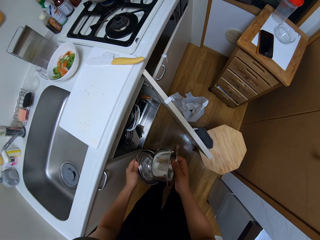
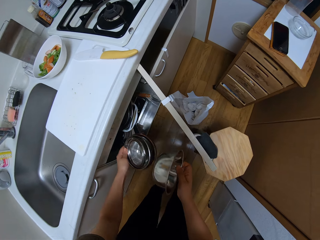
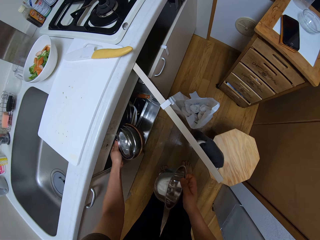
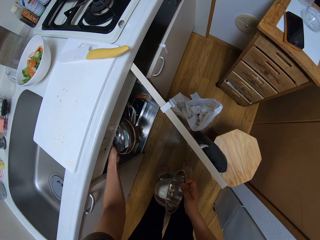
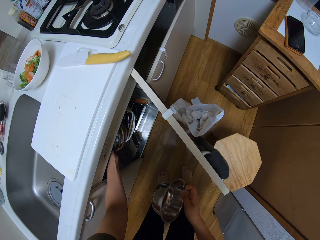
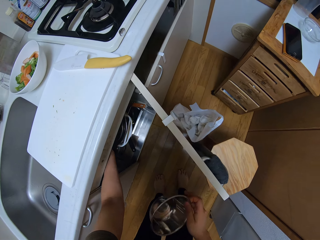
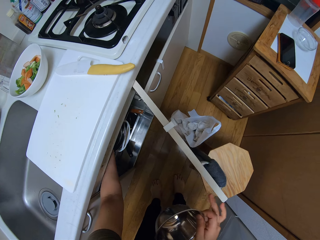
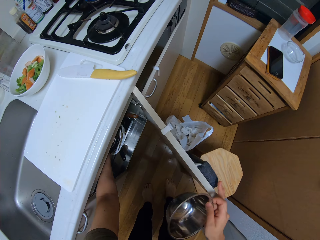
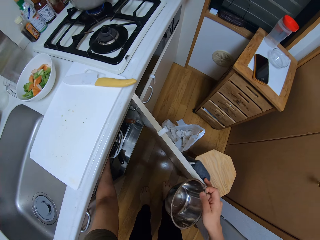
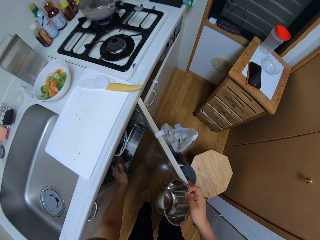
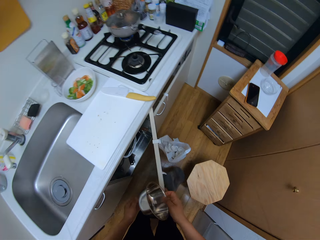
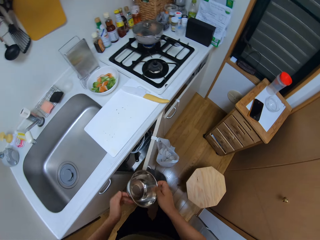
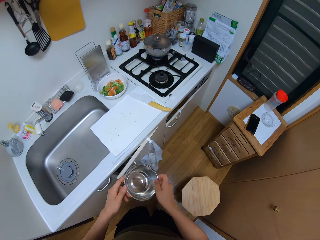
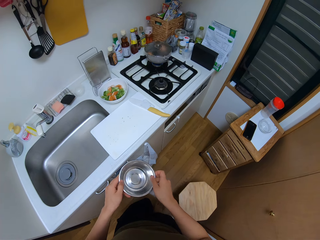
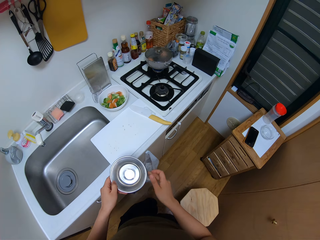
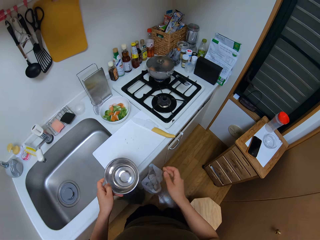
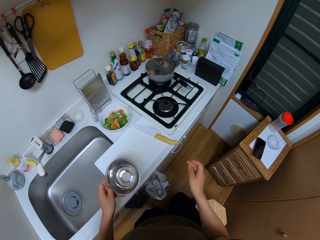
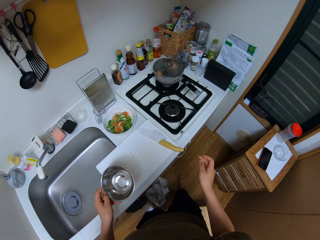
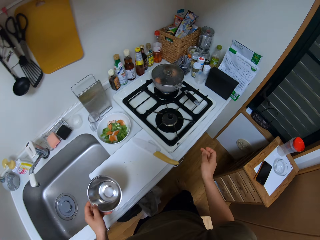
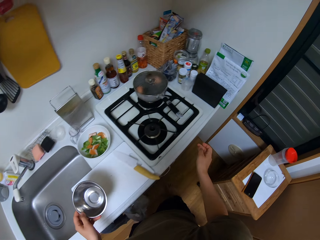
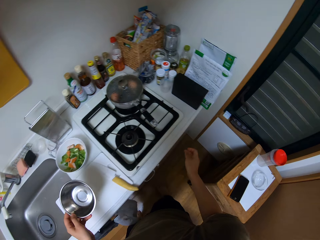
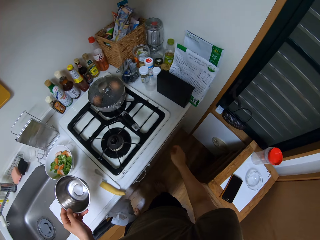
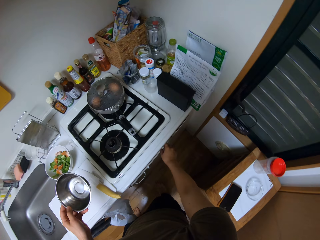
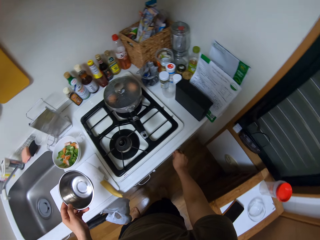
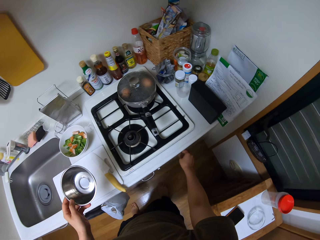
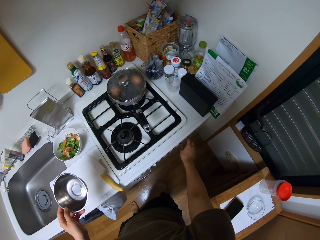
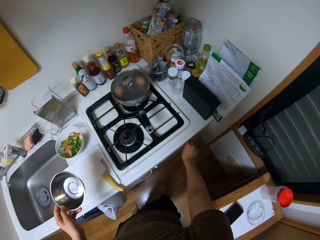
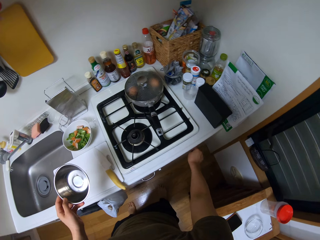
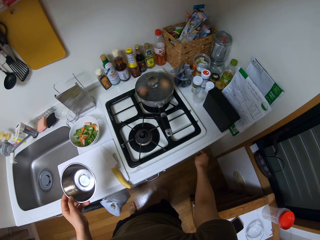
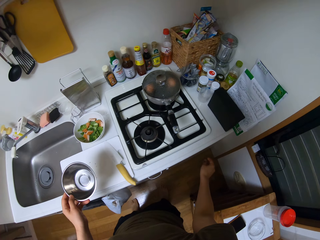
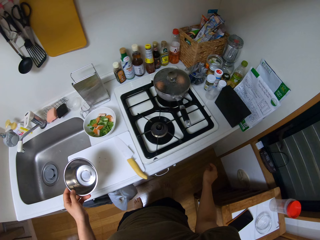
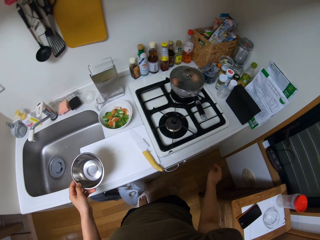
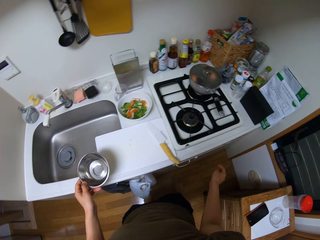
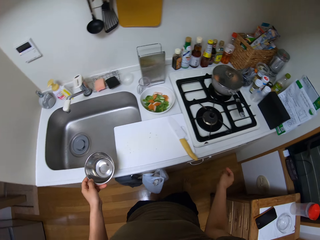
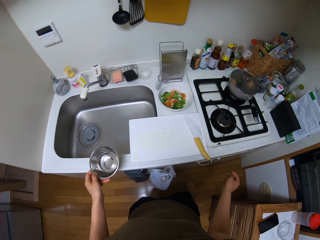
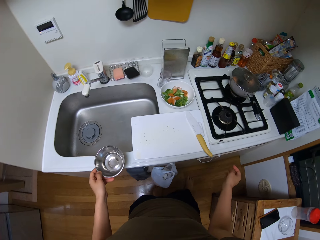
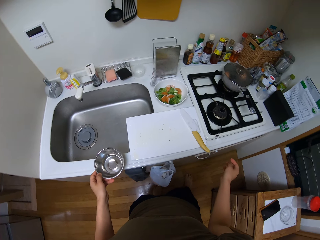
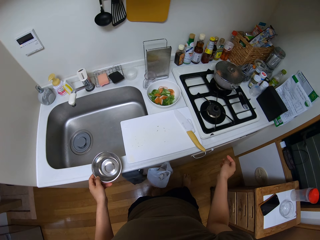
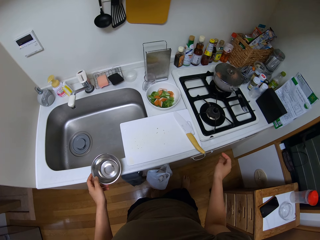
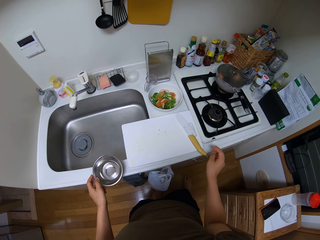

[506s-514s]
The camera wearer puts the bowl and bowl strainers in the cabinet. They close the cabinet. They hold the bowl. They switch the cooker's knob. They put the bowl on the kitchen counter.

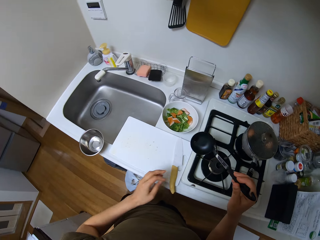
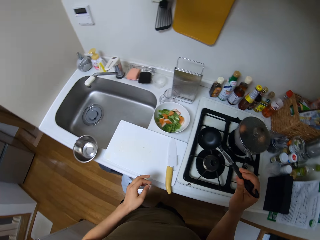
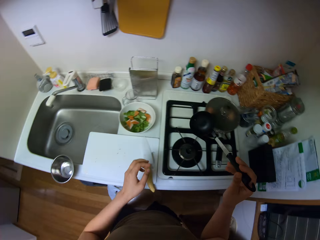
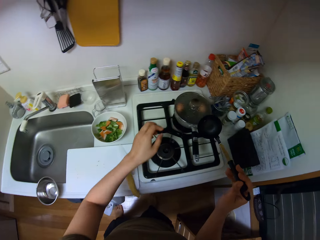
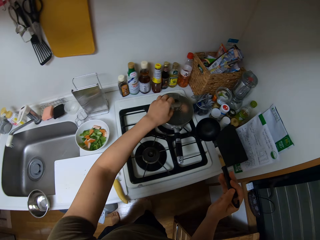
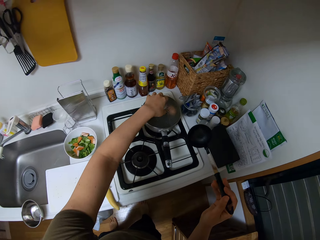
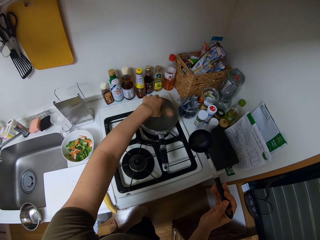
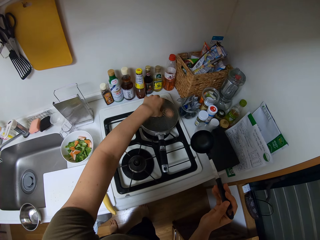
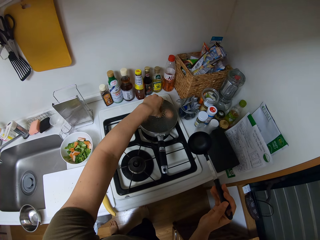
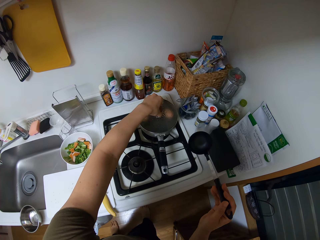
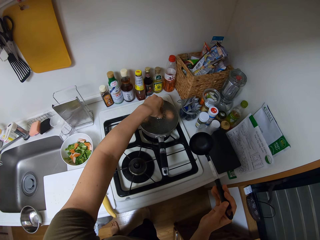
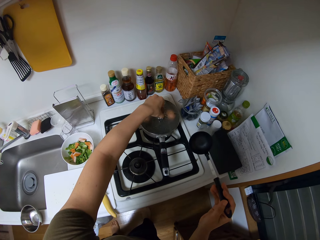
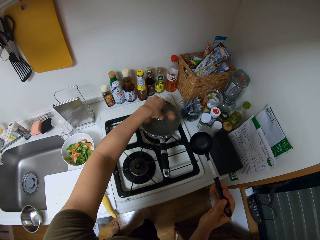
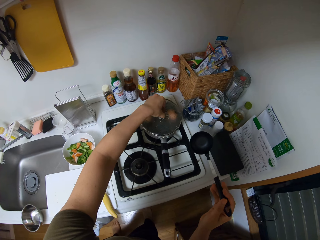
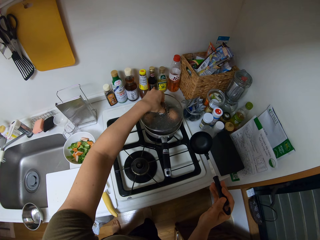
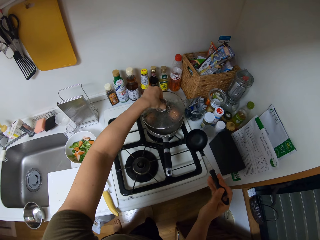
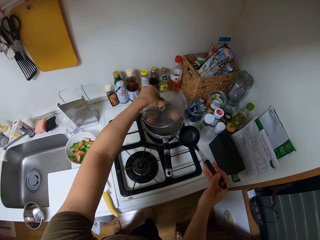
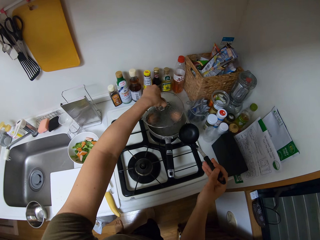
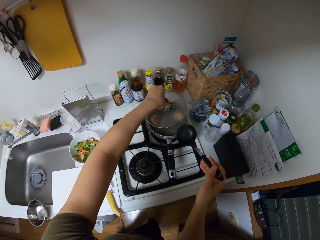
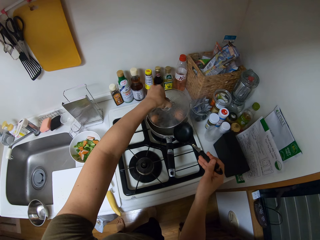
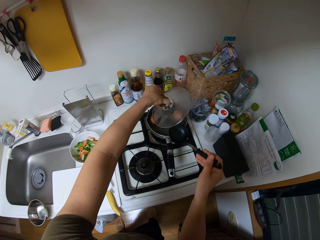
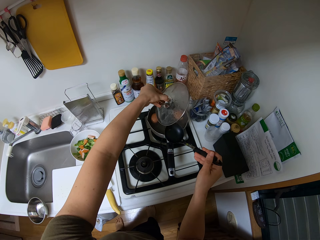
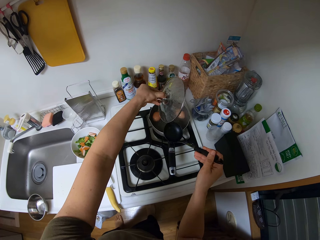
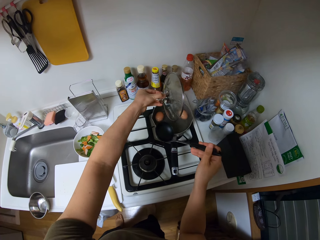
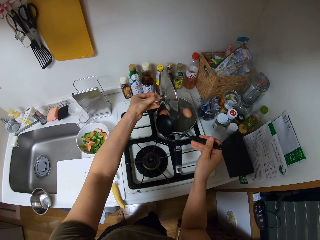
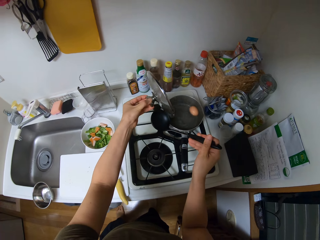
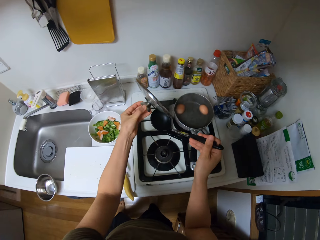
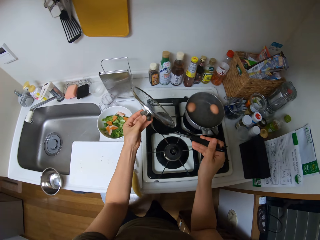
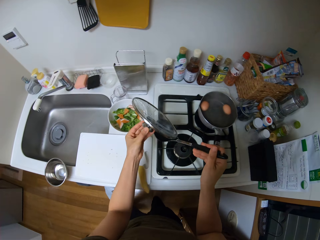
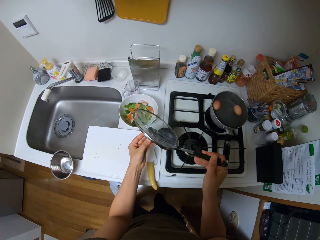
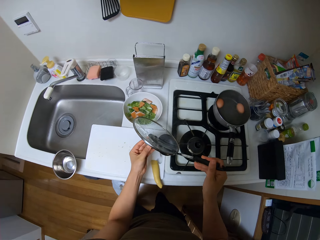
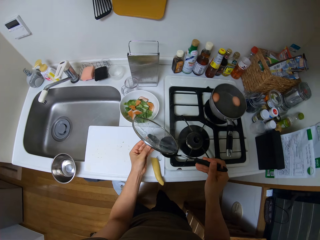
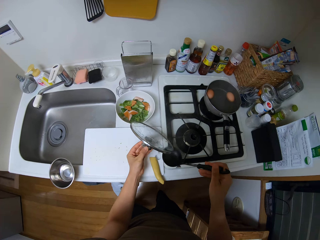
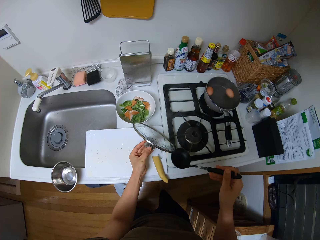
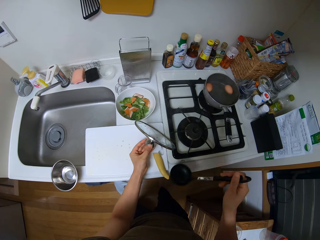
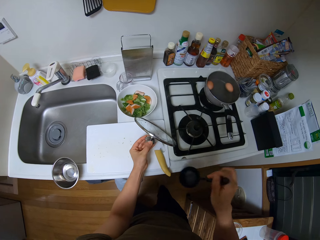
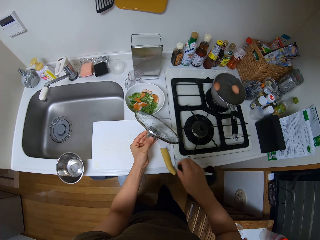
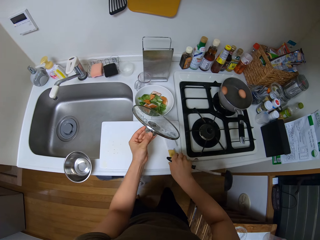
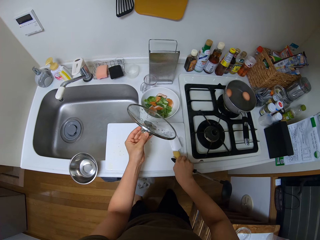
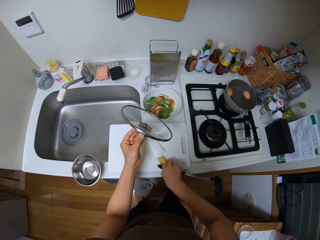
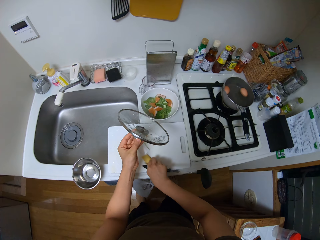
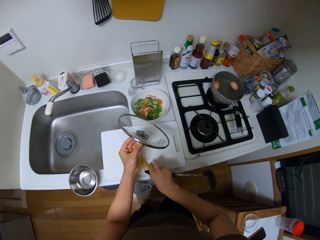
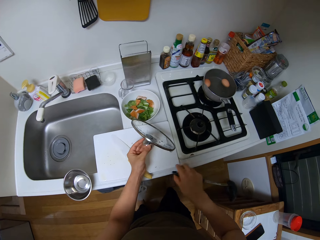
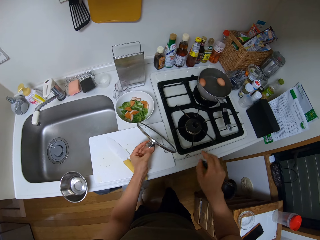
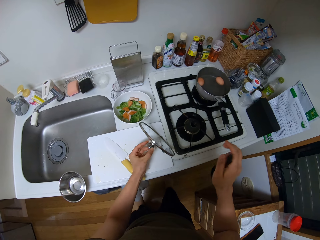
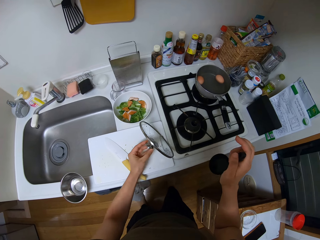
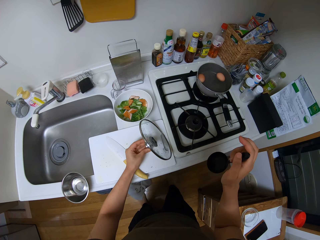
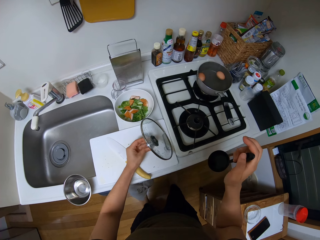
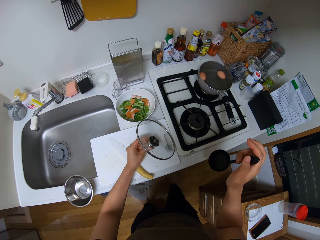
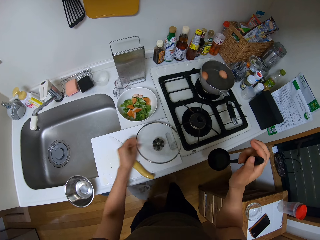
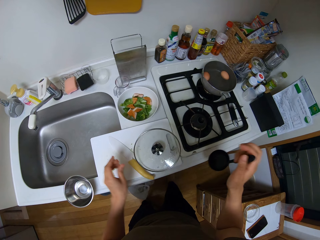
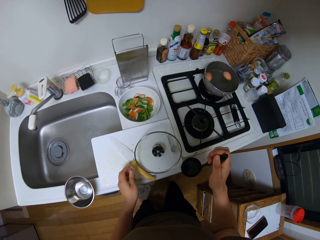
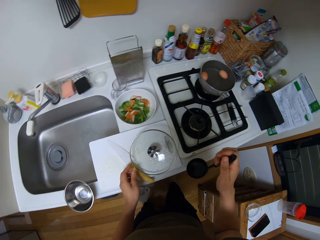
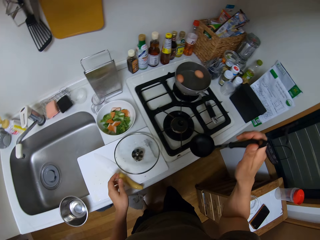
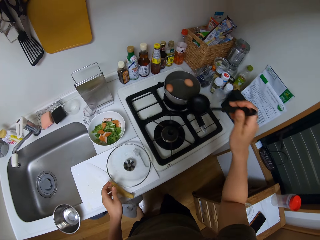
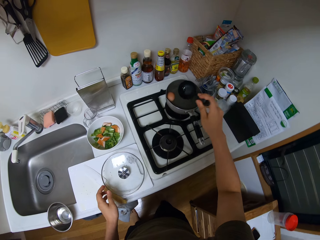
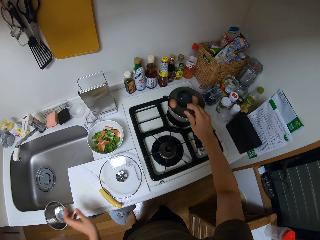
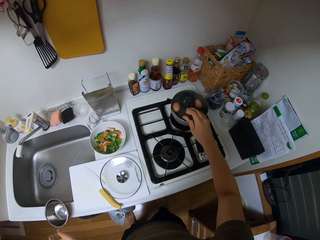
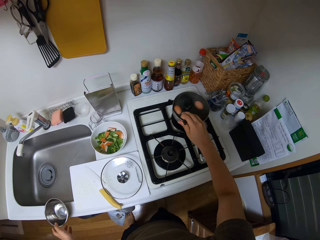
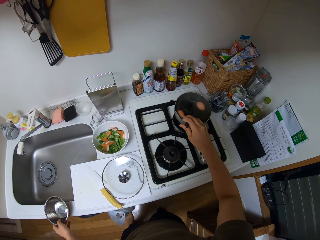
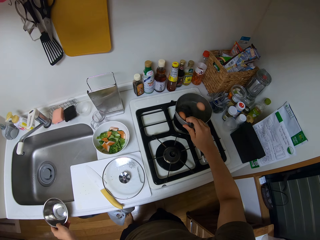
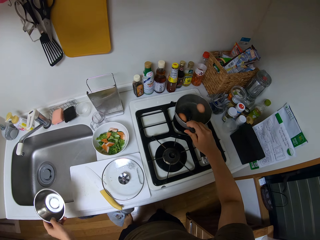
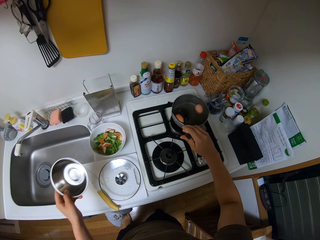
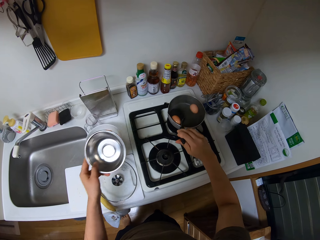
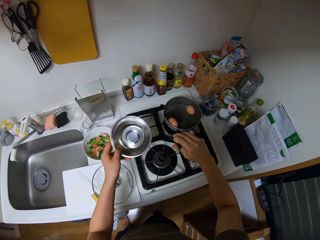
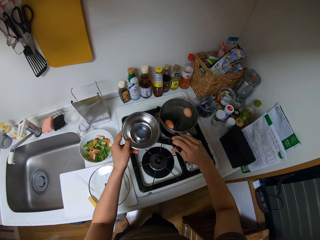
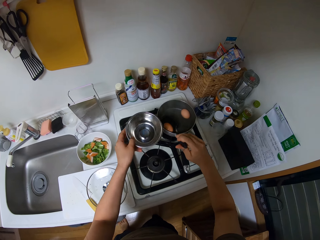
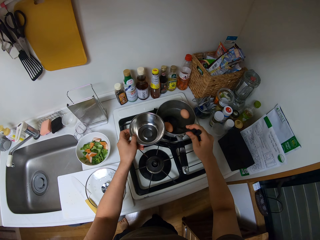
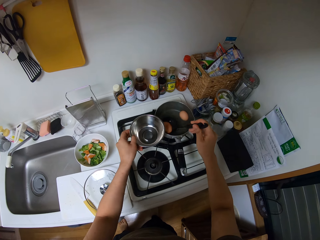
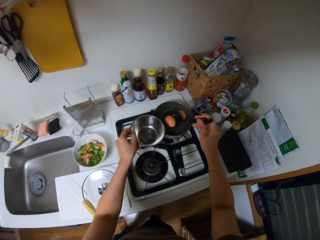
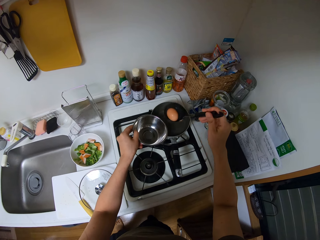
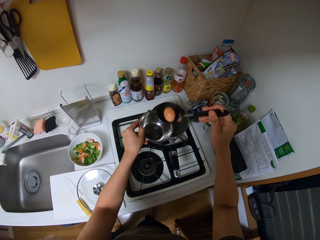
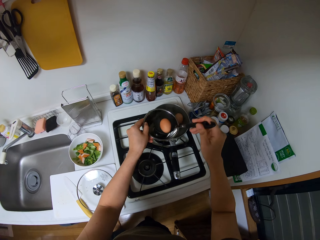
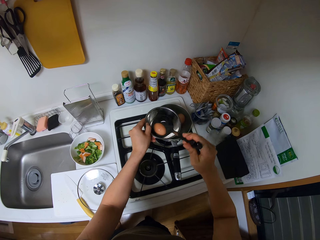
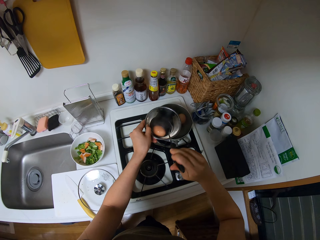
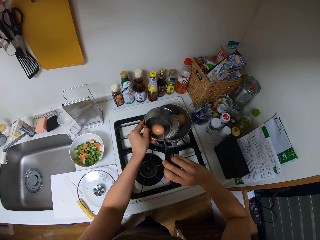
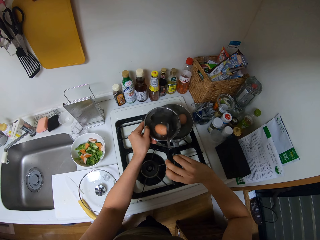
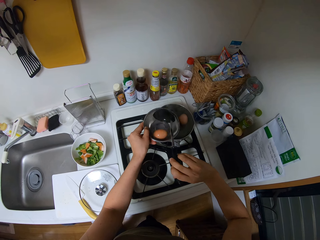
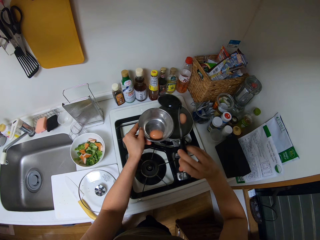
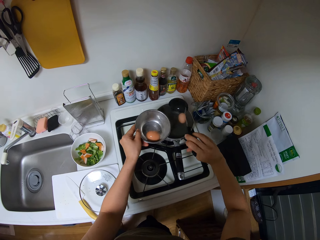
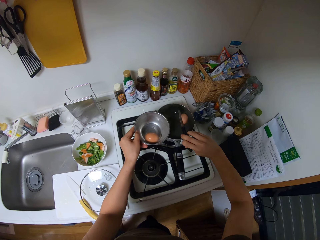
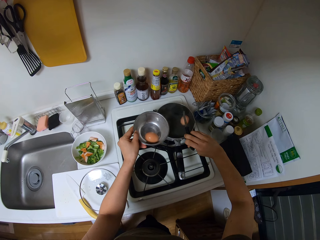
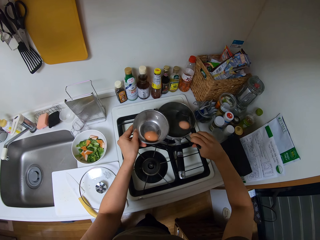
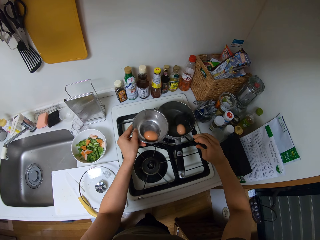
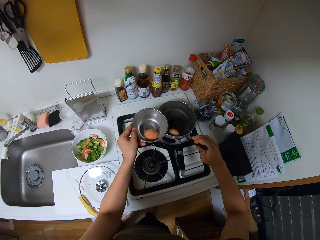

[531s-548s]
The camera wearer holds the spoon. They open the cooking pot. They put the cooking pot lid on the chopping board. They pull the knife aside on the chopping board. They put the cooking pot lid on the chopping board. They place the spoon in the saucepan. They pick up a bowl. They remove an egg from the cooking pot. They put the egg in the bowl.
